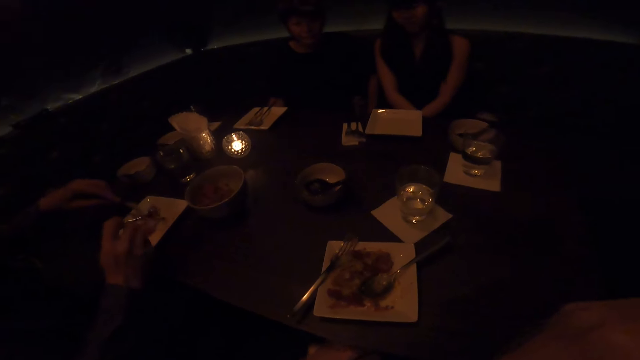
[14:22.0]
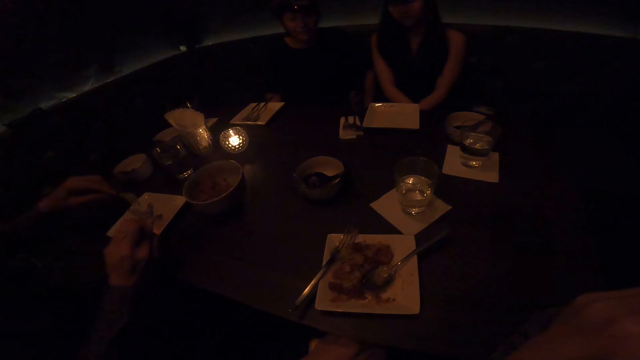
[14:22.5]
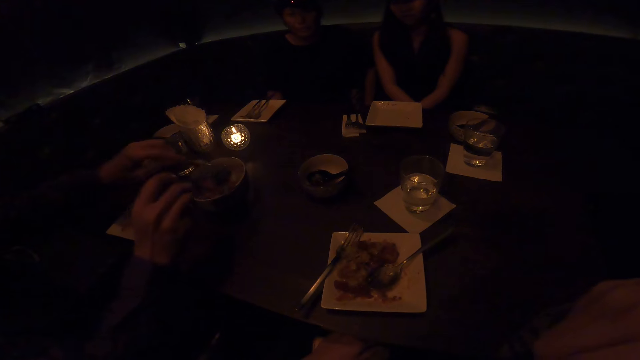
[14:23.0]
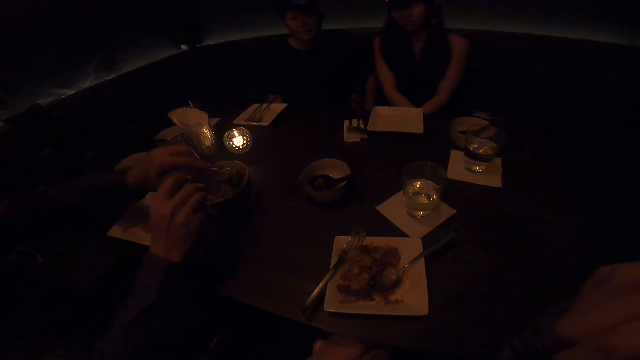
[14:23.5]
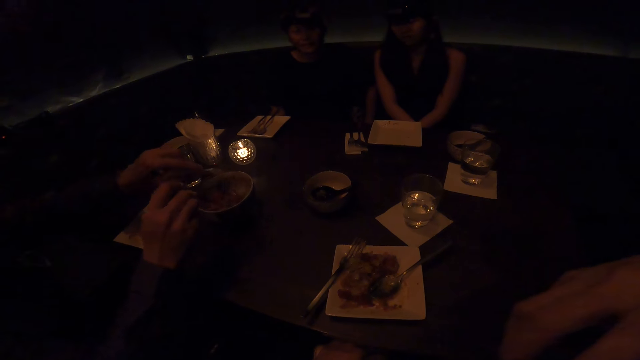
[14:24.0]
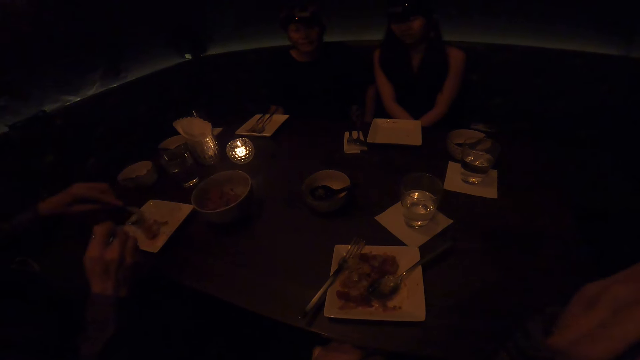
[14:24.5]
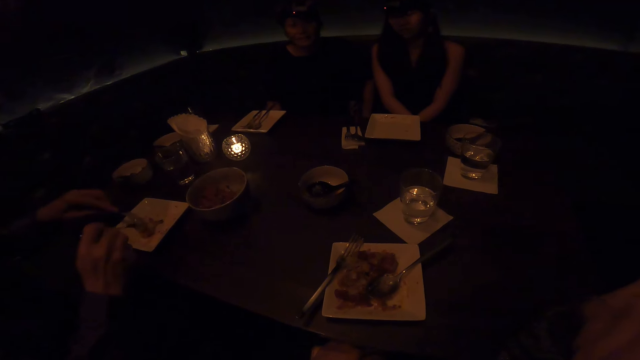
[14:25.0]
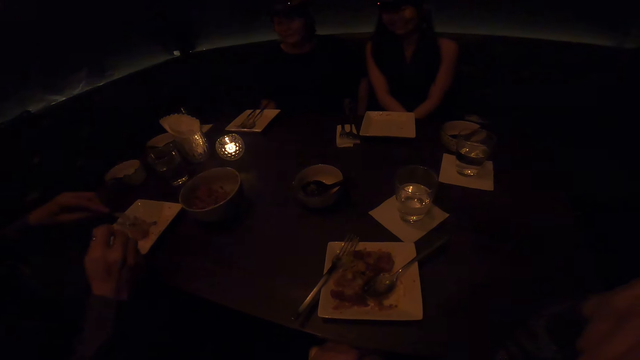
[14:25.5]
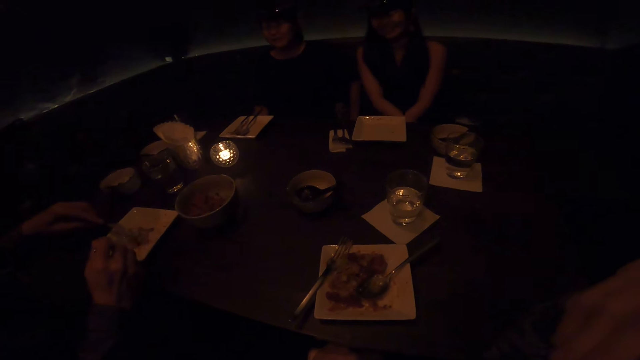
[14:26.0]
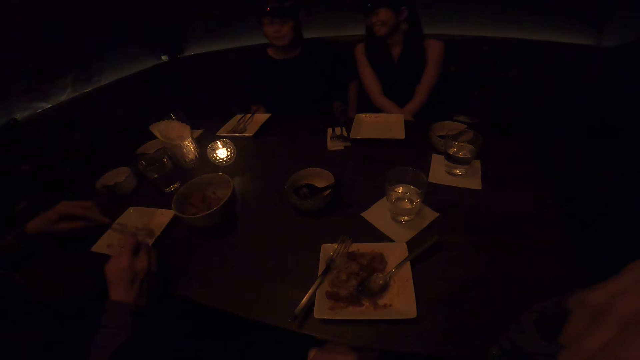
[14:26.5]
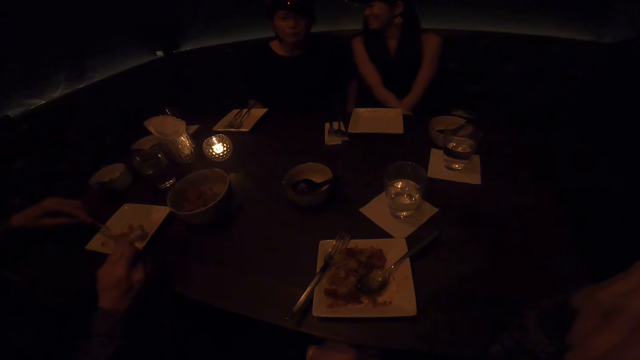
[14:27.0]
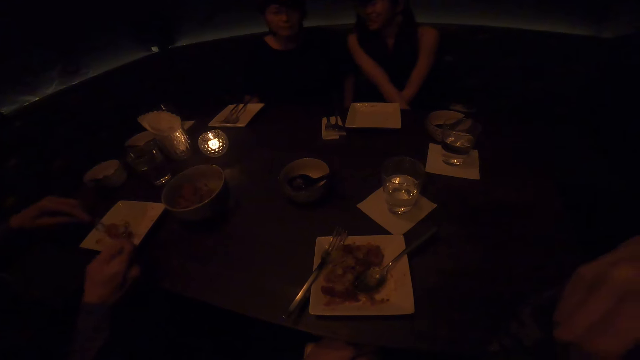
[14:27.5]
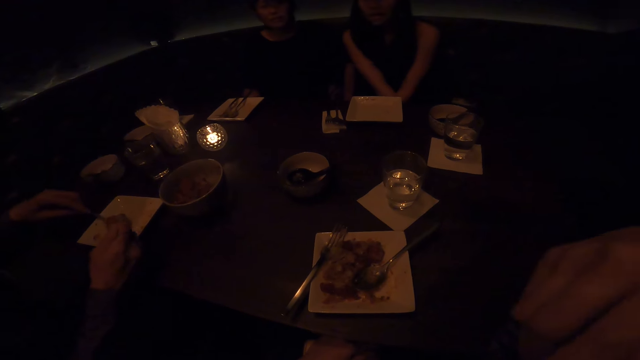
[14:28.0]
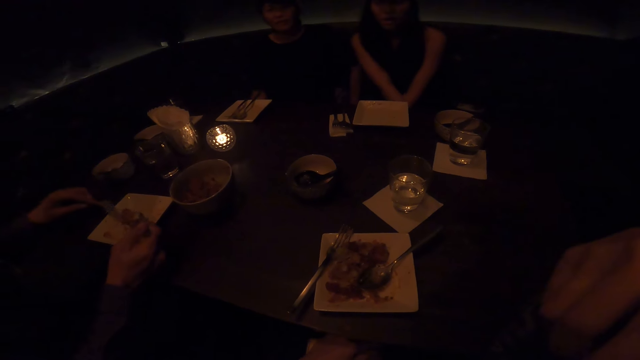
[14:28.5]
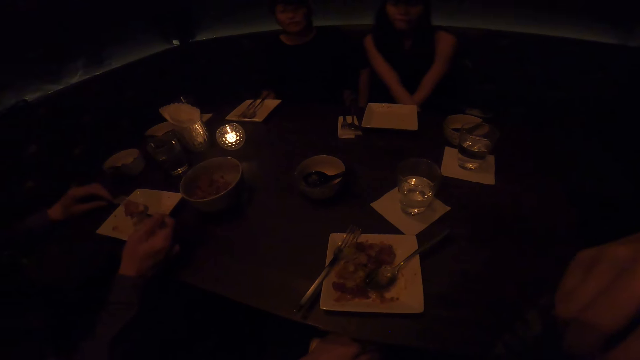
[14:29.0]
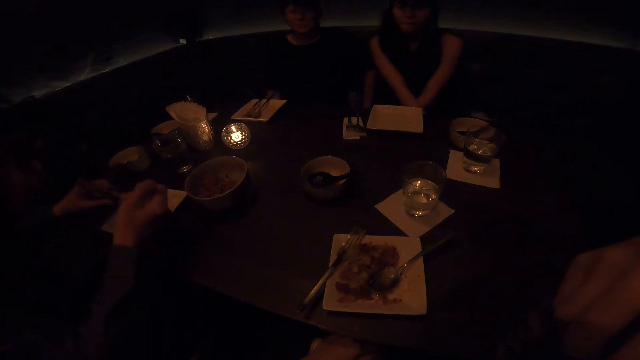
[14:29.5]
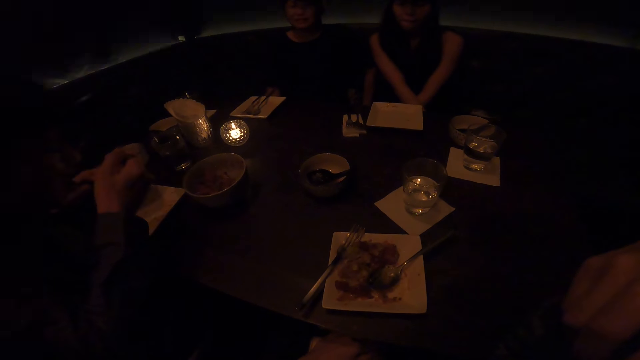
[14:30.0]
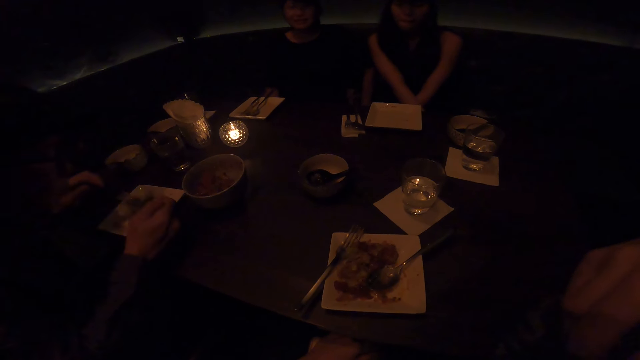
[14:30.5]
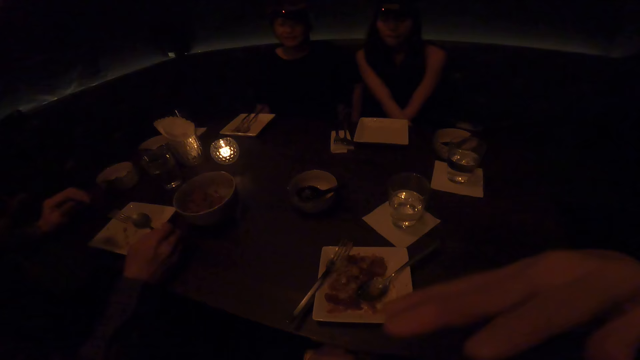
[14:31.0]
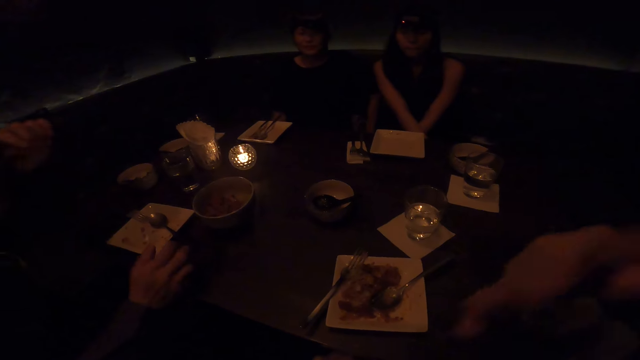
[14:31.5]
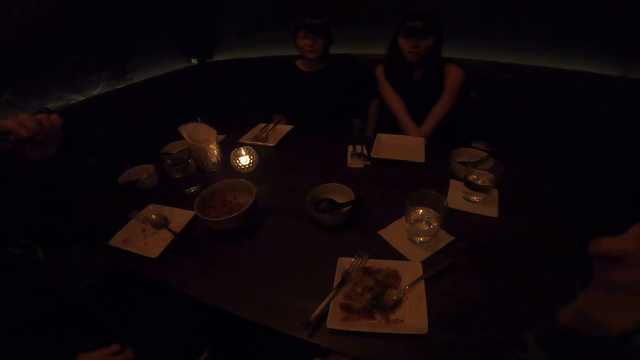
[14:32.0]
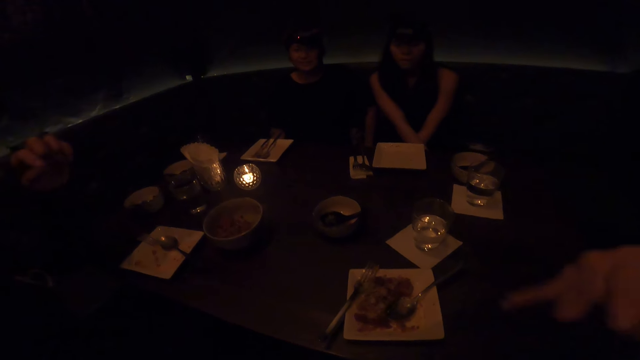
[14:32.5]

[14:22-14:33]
A man puts the food in the plate. The man holds the food with a fork and spoon. The man scoops the food in the bowl. The man puts the food in the plate. The man scoops the food in the bowl. A woman speaks to the camera wearer. Another man and the woman sit in the dining room.

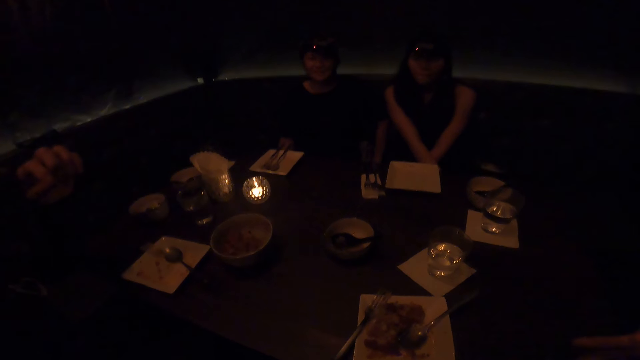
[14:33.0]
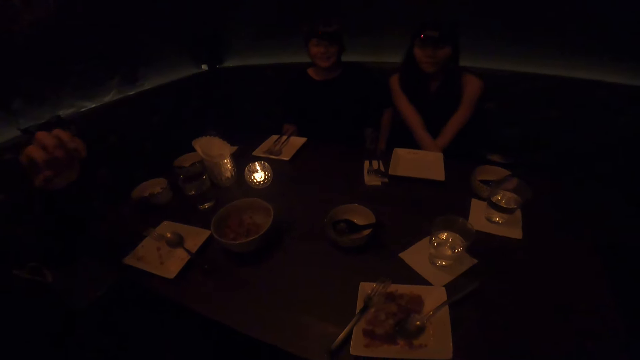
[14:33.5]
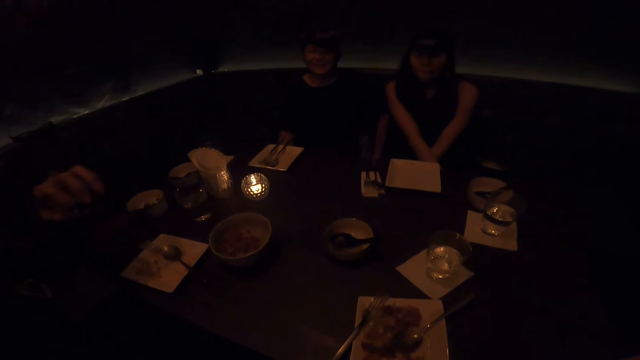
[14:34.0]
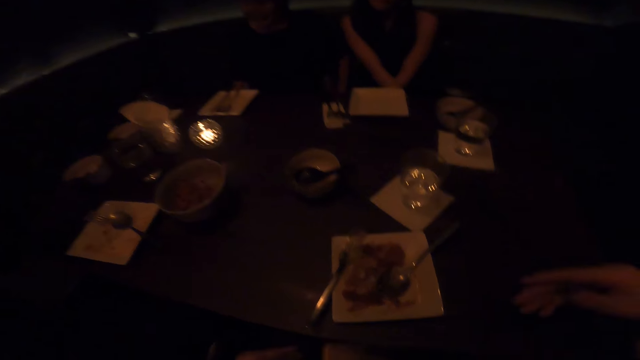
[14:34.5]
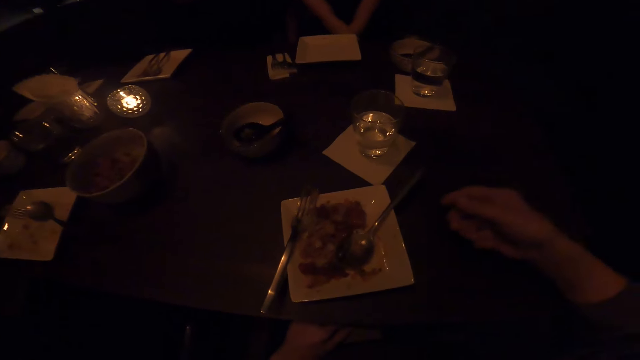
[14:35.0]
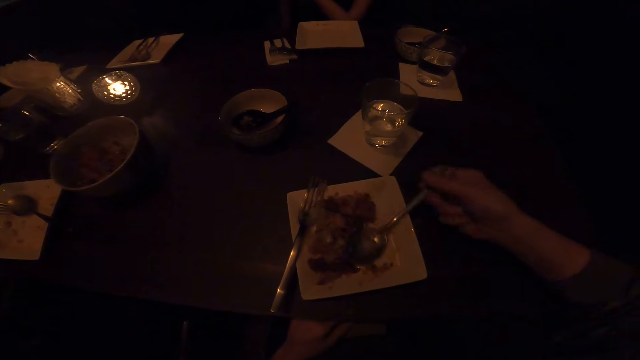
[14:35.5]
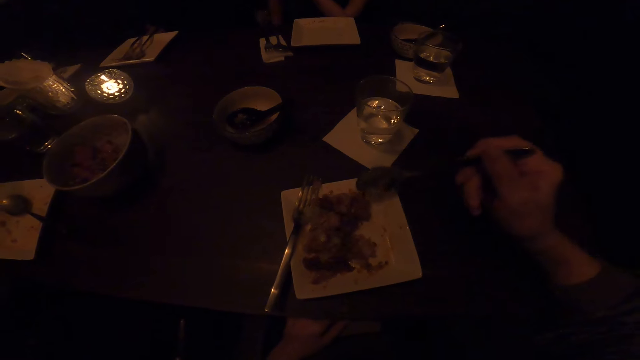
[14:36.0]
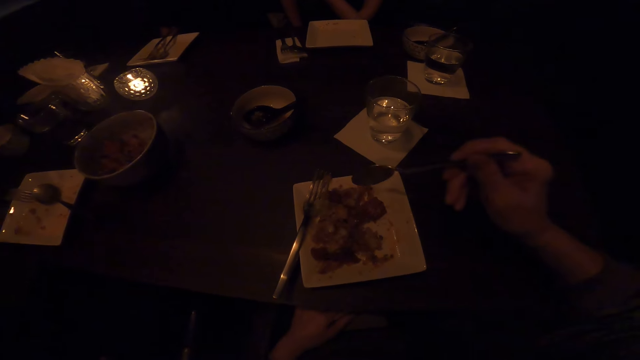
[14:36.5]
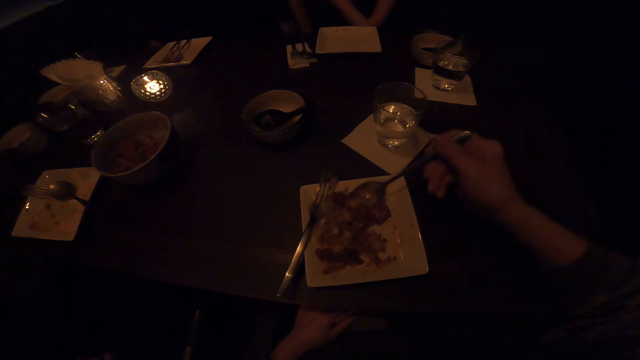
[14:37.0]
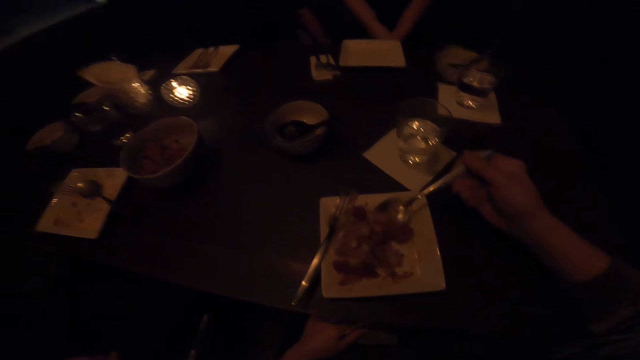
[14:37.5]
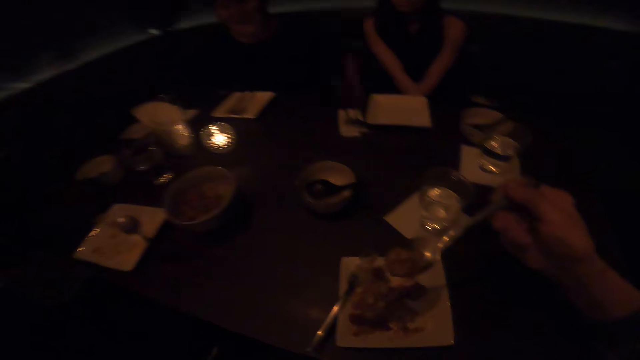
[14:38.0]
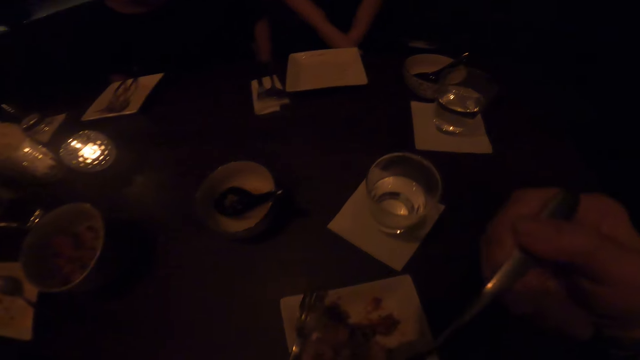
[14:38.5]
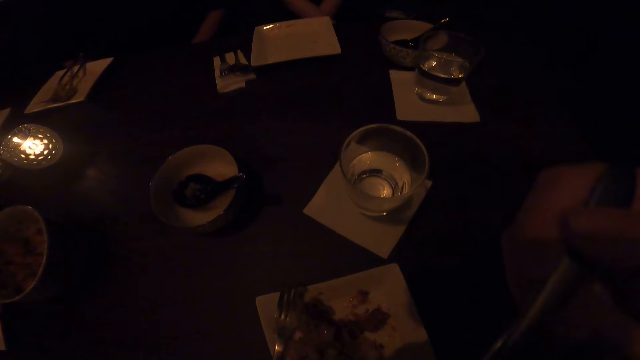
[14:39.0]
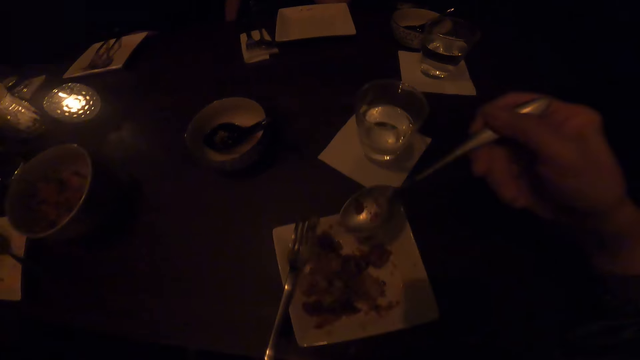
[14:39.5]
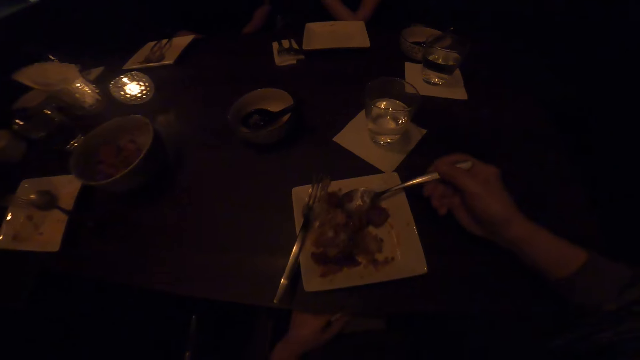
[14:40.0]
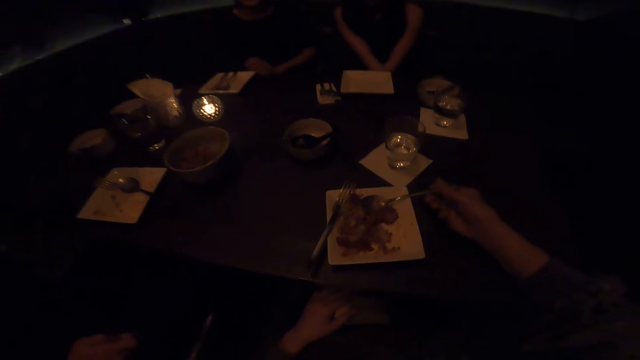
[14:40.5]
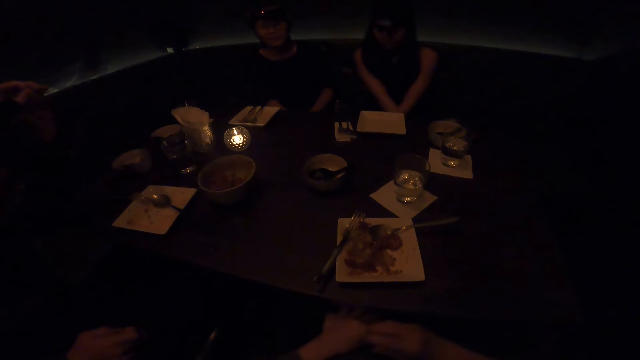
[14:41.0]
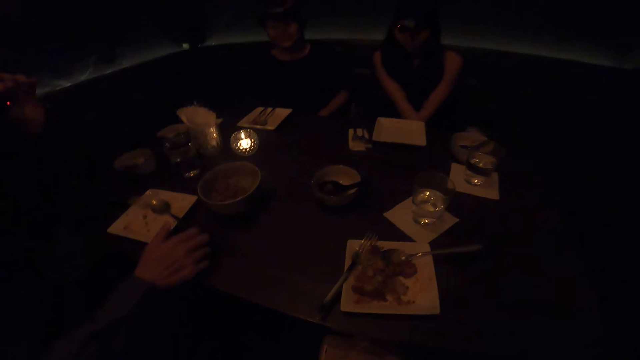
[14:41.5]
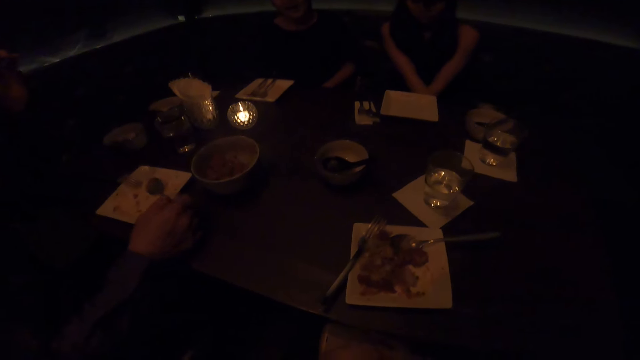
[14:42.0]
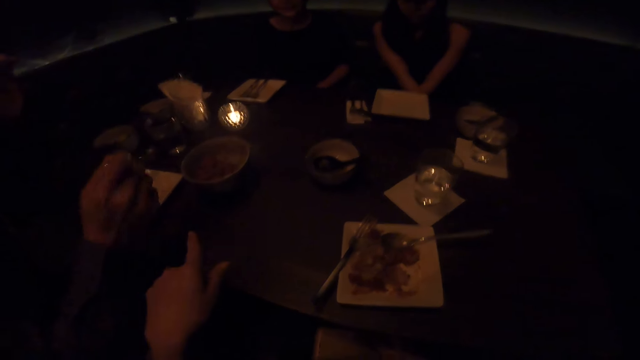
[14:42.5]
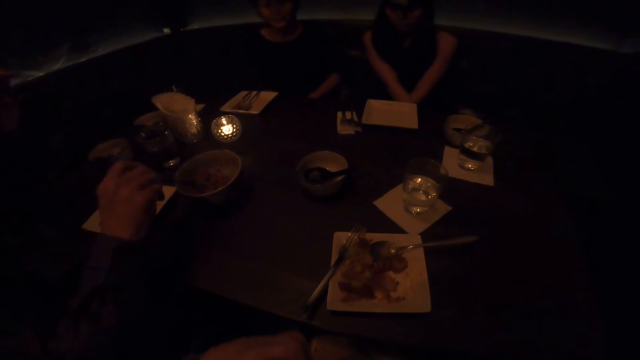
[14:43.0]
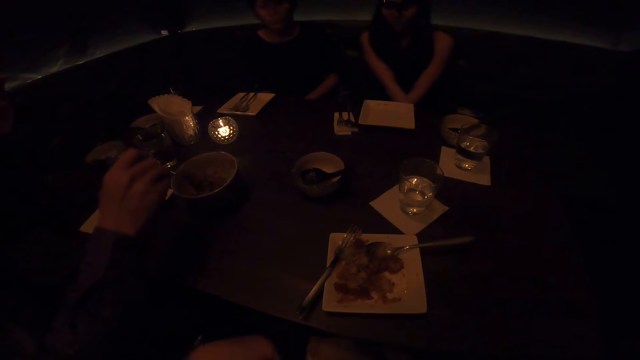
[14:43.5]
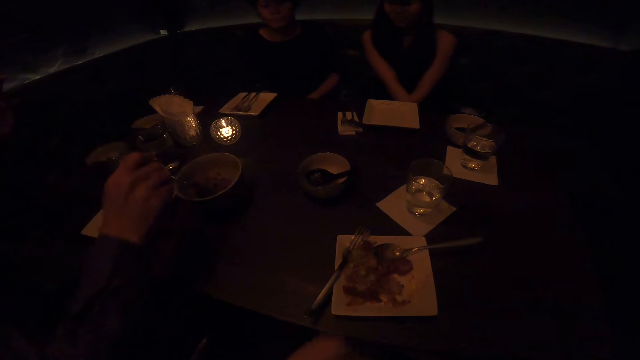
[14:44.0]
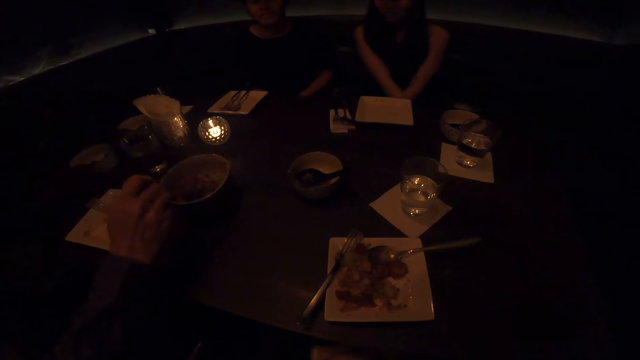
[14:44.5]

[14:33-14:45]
The camera wearer speaks to friends. They hold the spoon. They scoop the food in the plate. They eat food. They drop the spoon. A man, another man and a woman sit in the dining room. The first man holds the spoon and scoops the food in the bowl.
